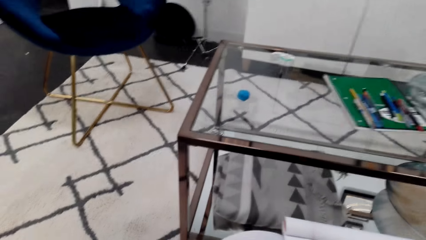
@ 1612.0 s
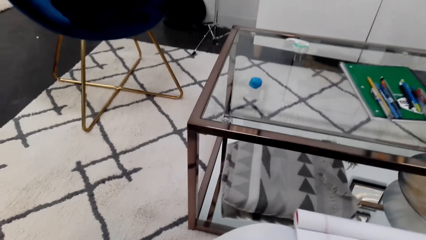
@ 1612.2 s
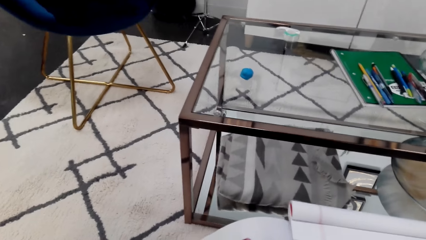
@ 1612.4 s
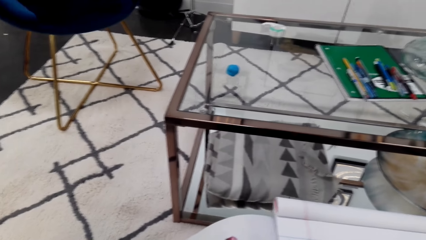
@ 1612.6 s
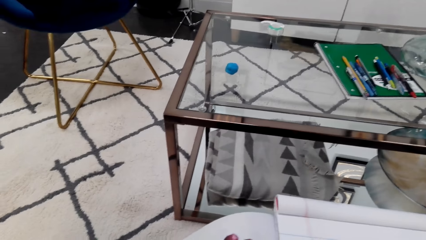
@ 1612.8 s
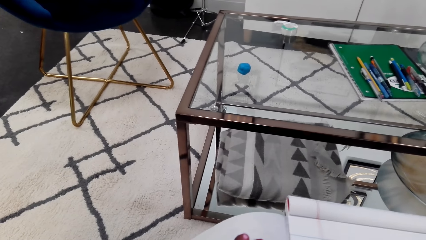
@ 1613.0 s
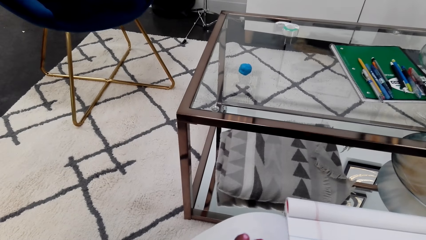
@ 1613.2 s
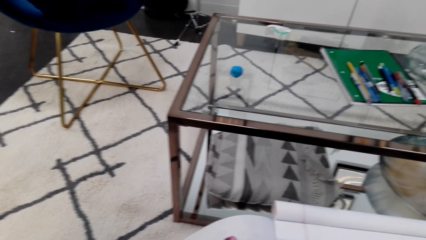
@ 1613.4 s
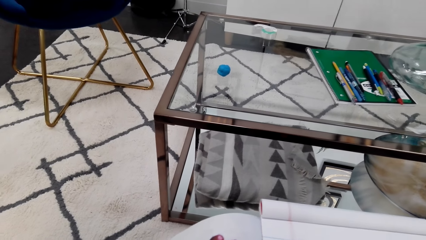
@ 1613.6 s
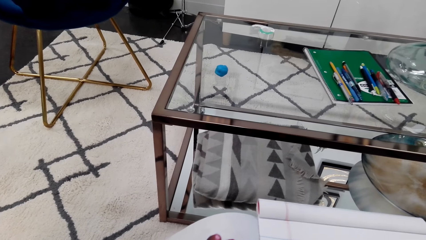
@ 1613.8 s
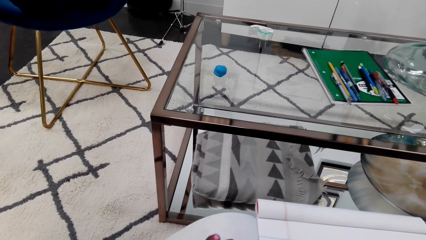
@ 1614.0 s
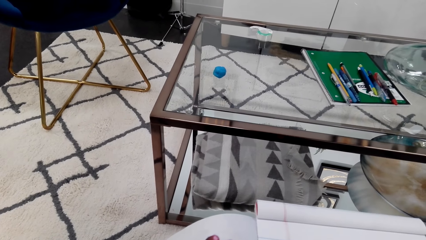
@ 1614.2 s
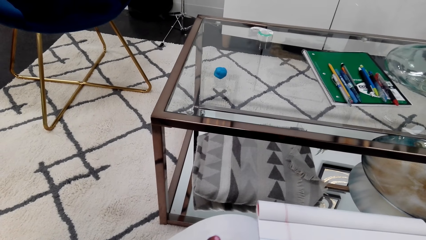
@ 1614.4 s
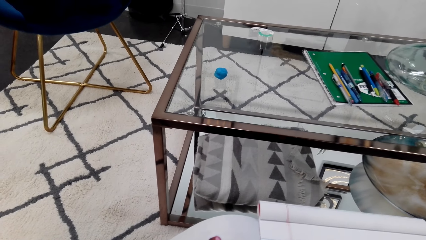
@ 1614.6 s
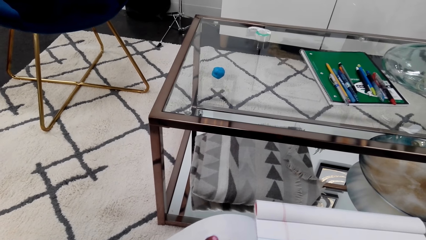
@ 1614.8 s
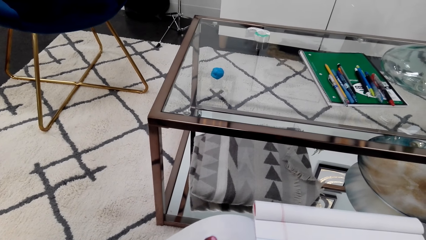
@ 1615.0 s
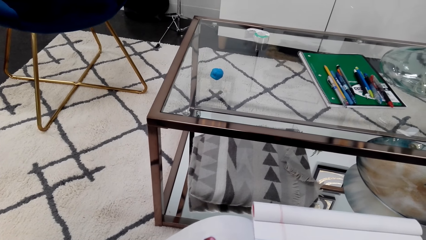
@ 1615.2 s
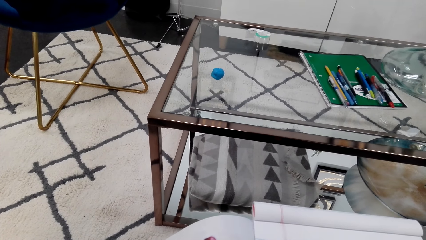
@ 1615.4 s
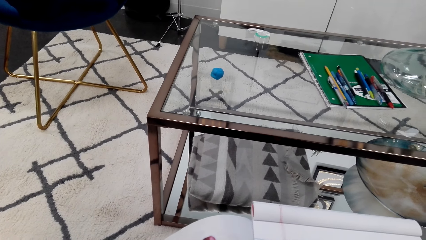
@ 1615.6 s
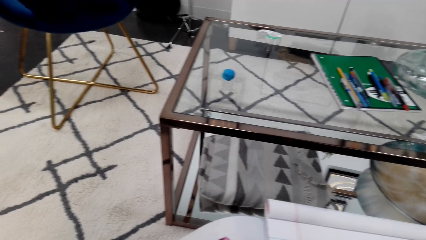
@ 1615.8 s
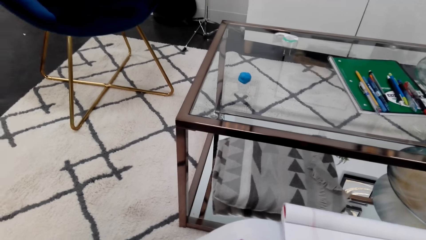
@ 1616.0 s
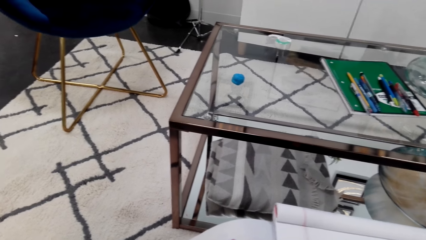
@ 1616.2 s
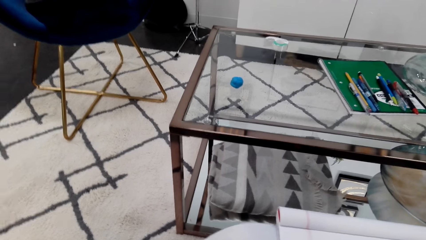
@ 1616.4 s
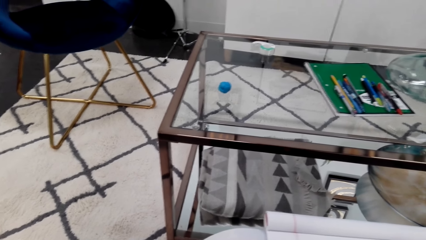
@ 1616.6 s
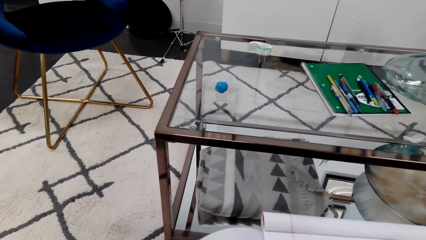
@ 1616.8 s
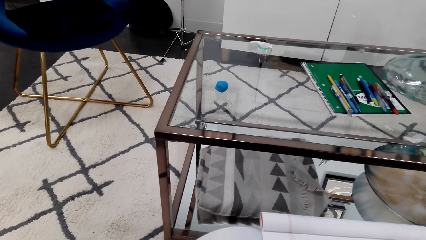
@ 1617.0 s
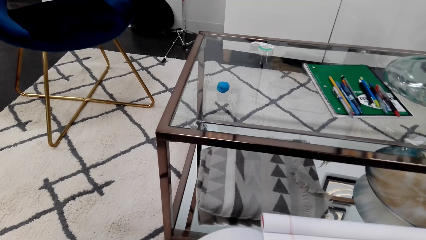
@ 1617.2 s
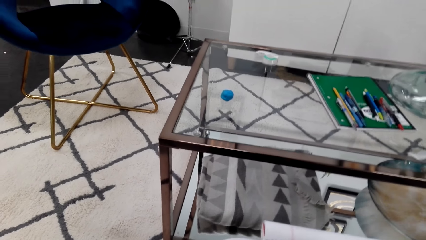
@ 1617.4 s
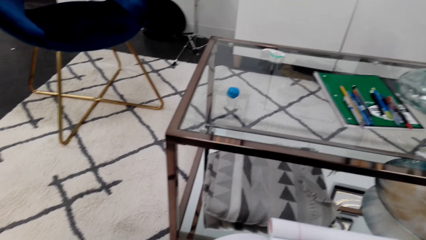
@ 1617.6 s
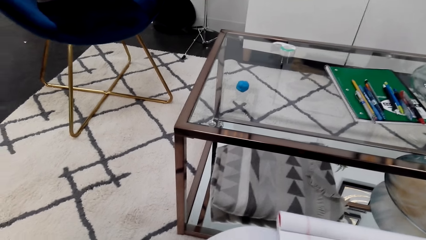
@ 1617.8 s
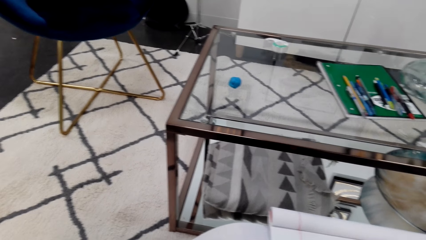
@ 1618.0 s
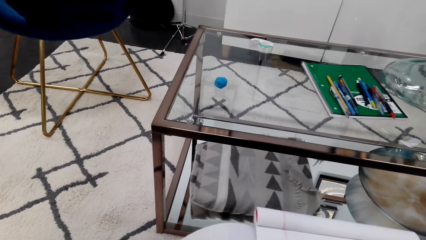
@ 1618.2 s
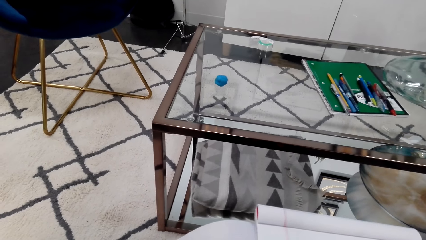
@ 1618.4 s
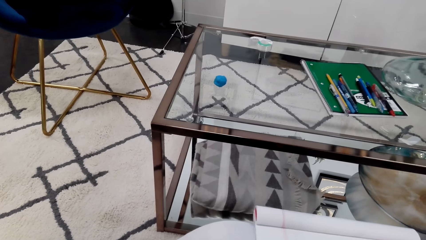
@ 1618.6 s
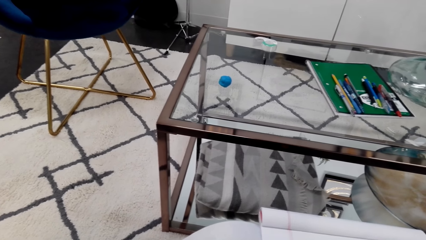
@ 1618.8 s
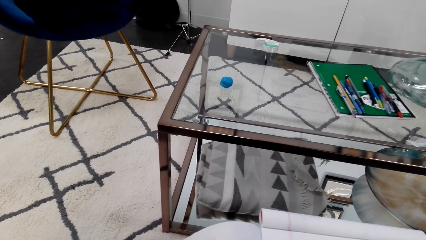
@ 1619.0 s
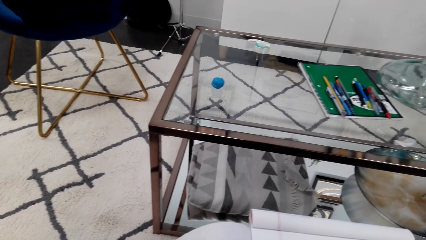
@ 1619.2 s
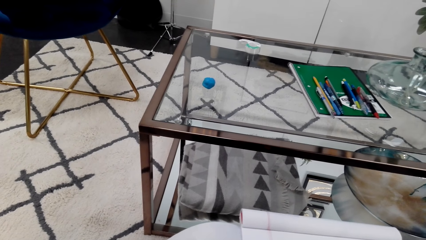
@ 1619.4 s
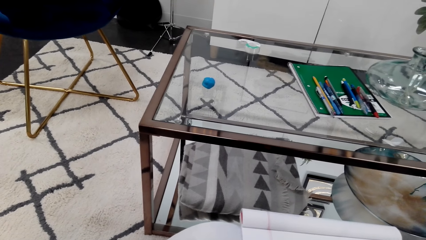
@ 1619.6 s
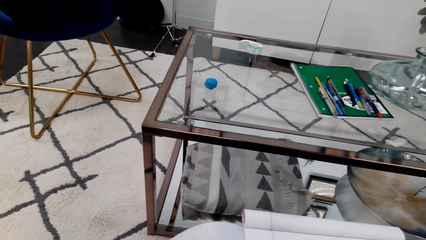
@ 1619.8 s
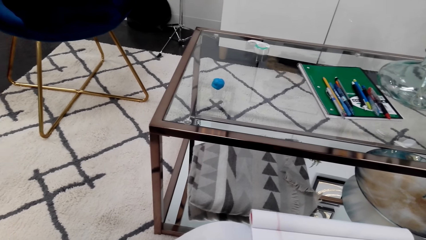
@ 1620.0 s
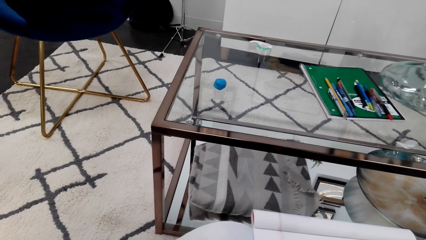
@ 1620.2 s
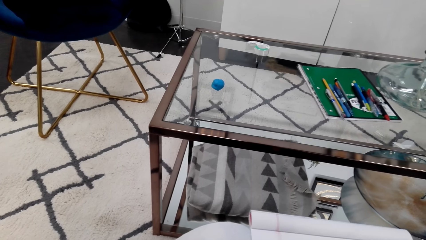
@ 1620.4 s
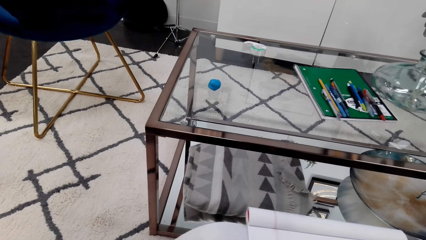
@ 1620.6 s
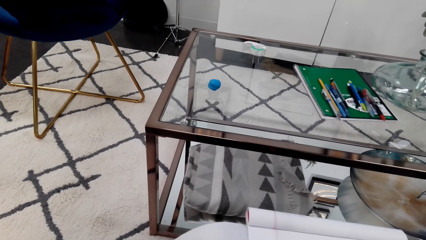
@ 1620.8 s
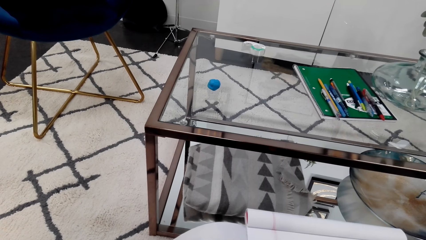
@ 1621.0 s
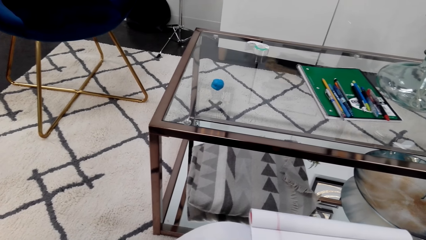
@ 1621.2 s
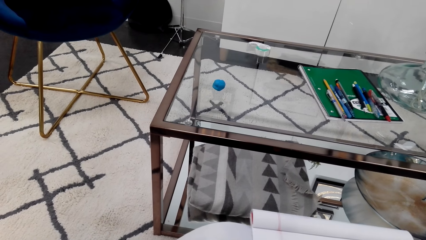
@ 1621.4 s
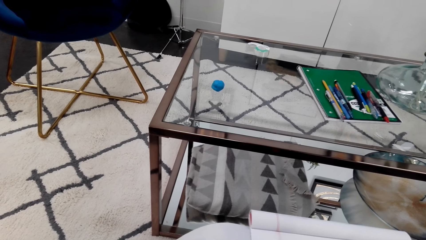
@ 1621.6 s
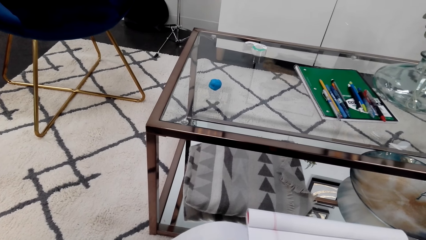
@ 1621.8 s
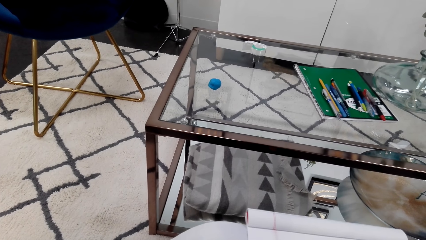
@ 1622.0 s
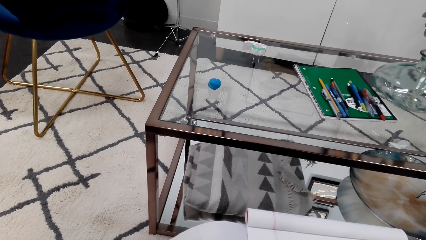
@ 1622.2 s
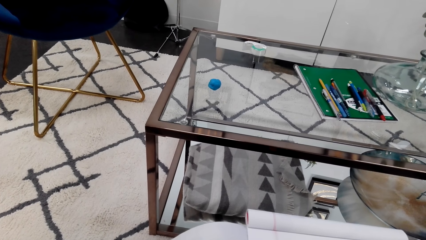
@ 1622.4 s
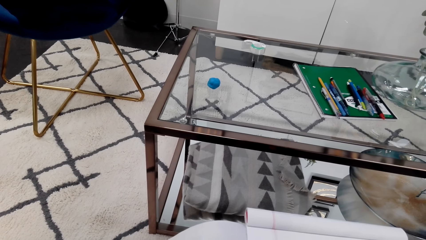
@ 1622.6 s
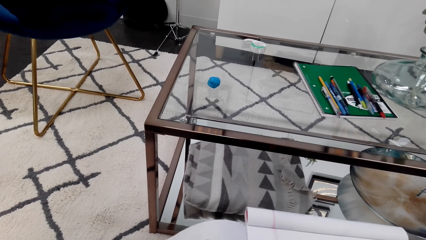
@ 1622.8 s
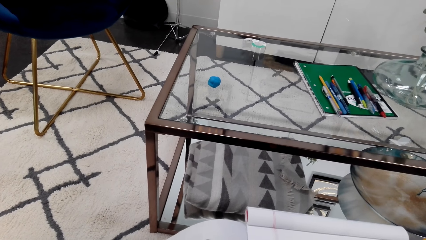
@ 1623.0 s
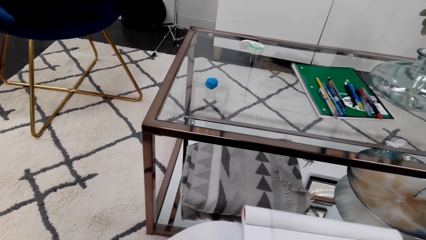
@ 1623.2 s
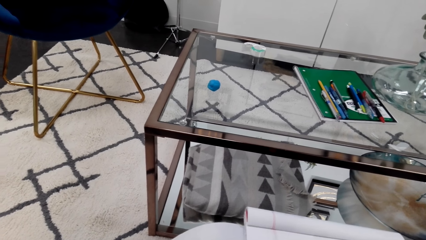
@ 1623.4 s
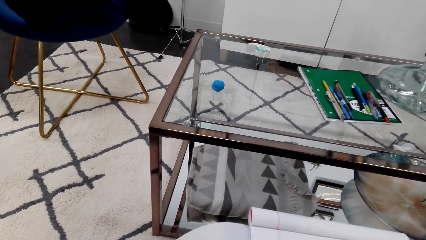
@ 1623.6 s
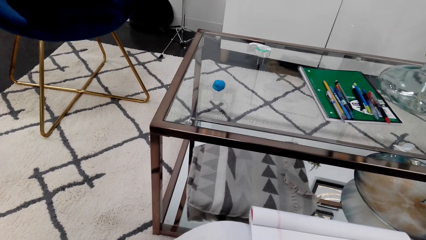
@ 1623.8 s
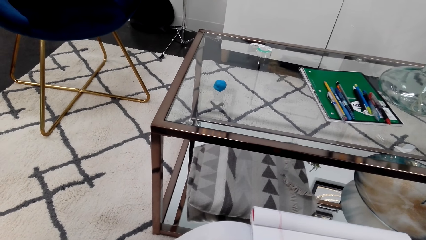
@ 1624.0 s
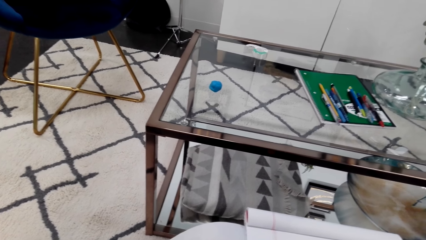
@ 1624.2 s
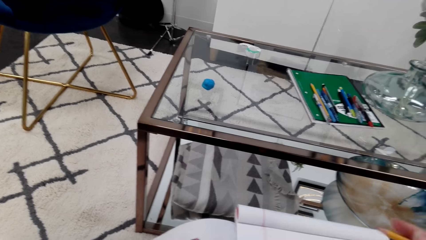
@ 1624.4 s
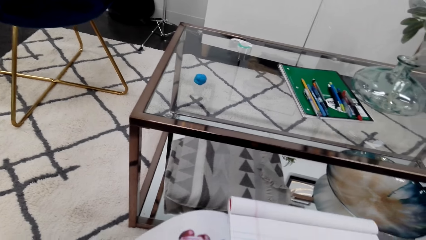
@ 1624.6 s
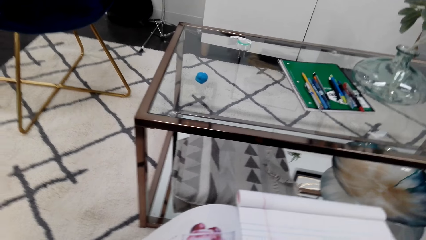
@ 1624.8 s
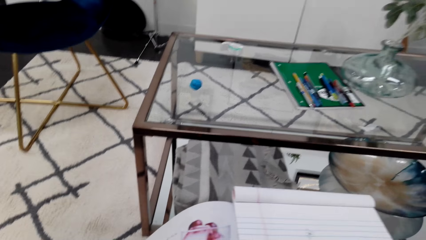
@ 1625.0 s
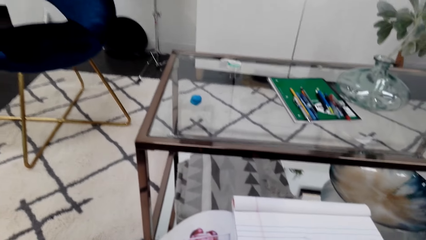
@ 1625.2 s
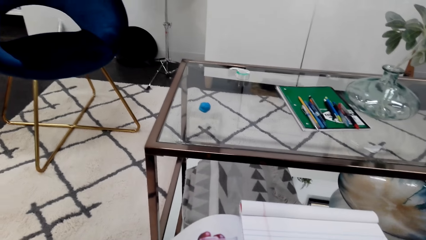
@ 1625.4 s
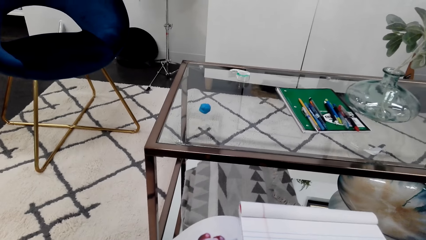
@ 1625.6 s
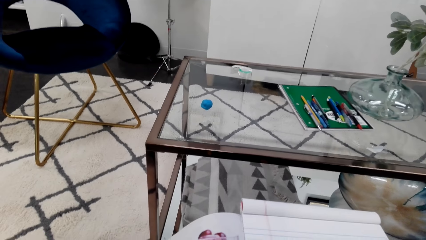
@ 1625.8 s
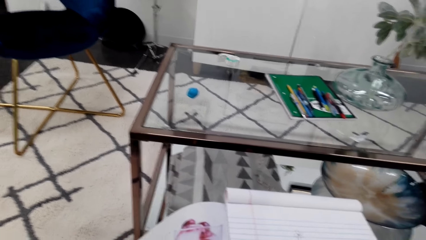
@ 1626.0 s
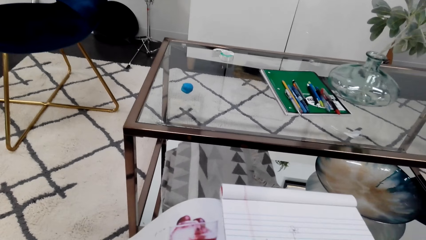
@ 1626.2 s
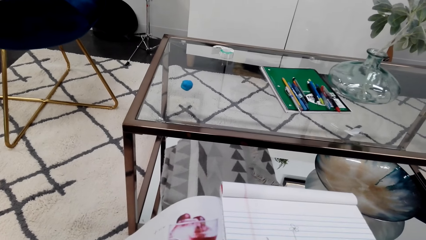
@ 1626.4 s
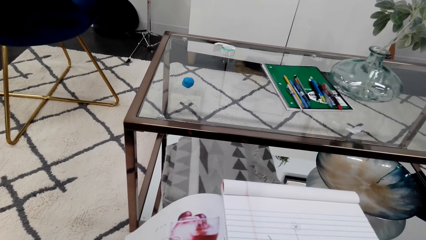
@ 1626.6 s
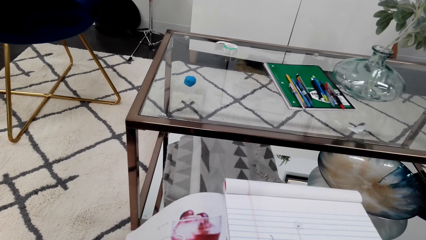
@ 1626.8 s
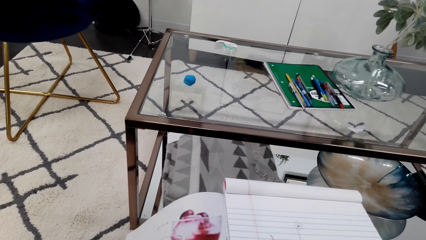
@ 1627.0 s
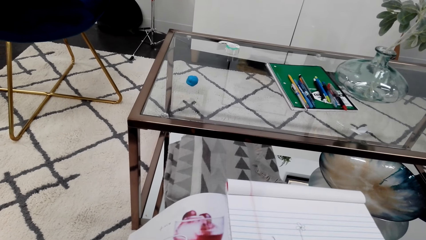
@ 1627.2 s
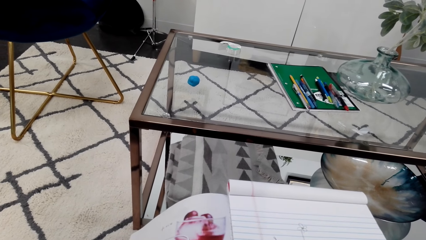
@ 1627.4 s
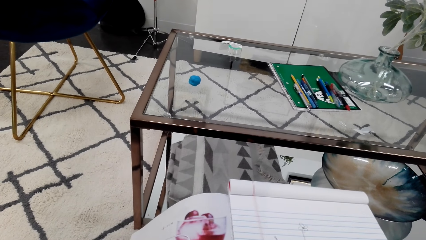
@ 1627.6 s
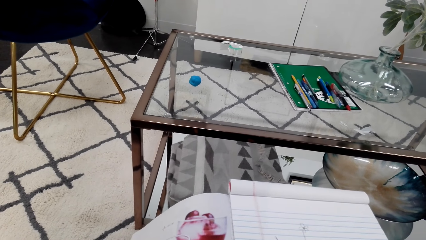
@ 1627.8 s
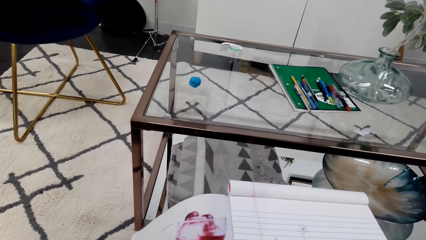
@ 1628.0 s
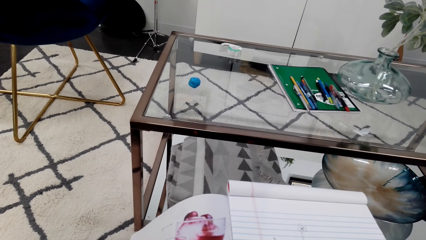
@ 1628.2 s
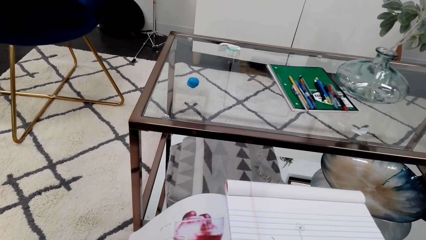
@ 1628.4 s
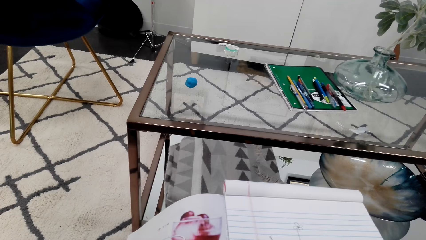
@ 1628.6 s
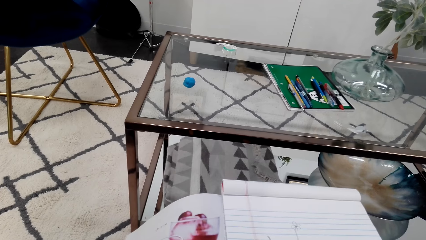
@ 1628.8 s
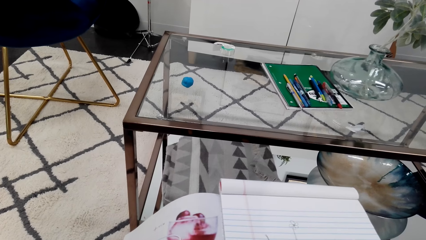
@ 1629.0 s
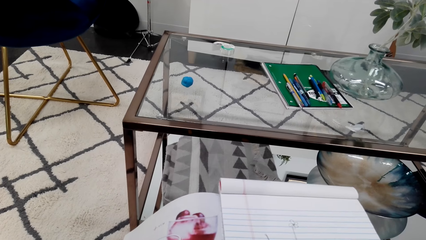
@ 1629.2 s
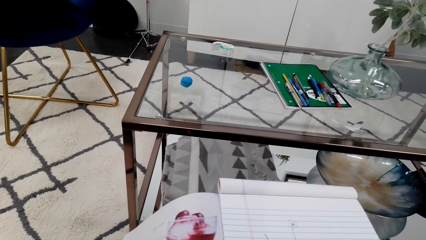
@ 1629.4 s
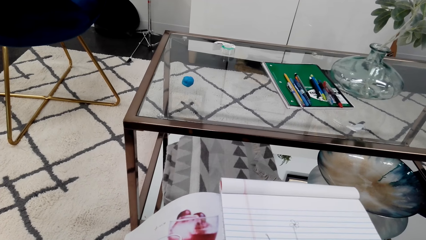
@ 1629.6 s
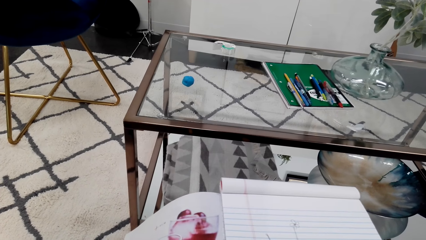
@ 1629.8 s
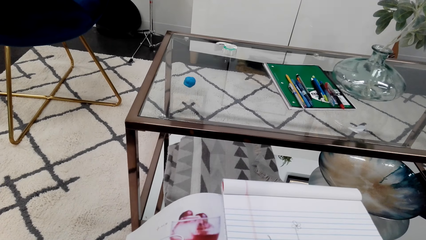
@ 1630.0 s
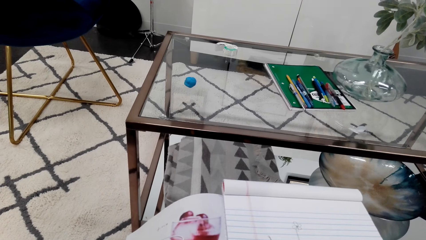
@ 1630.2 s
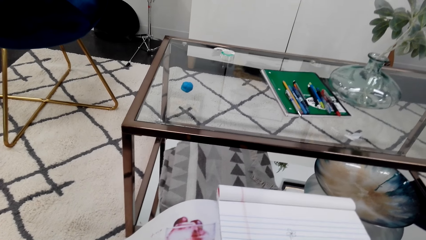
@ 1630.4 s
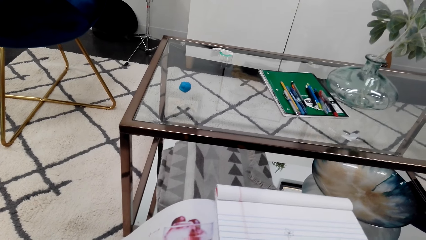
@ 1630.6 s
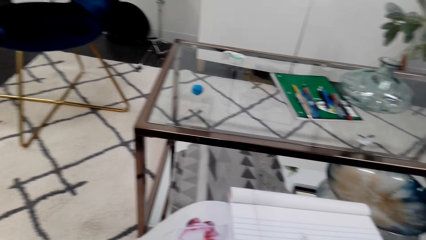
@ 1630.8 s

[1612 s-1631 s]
The camera wearer talks through a phone. They draw on a notebook. They look at a picture in a magazine.
